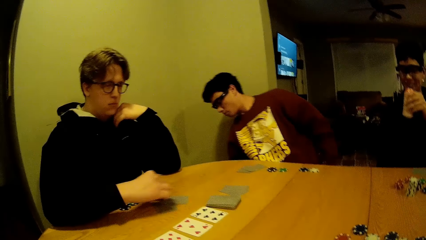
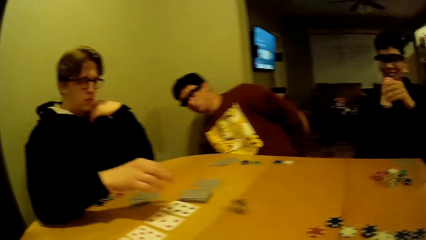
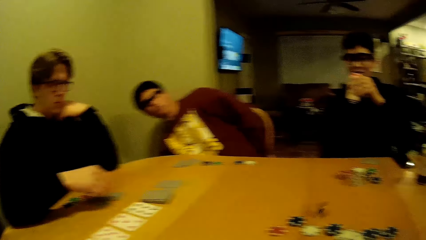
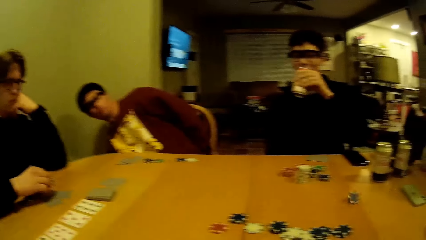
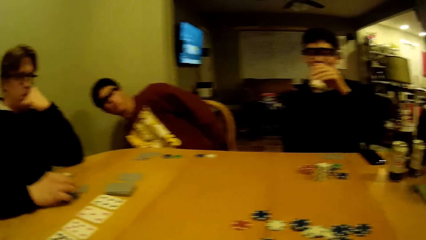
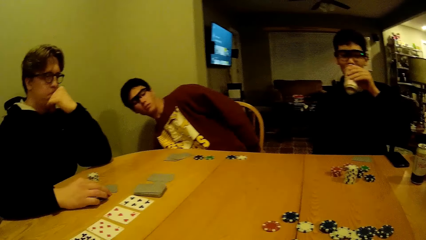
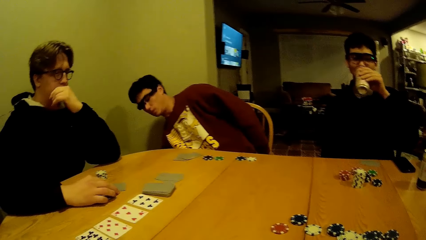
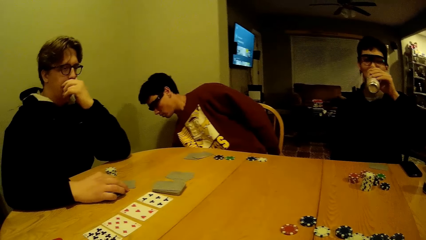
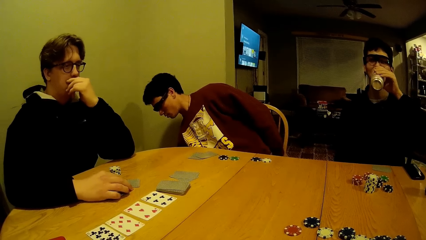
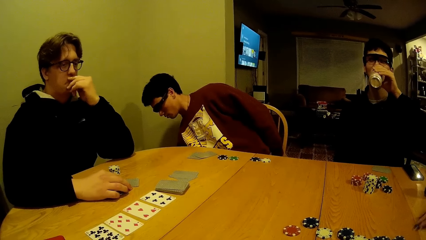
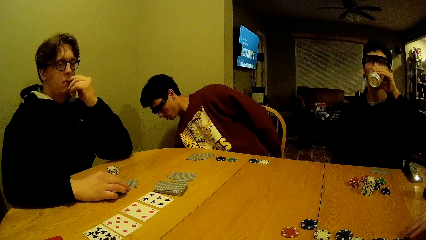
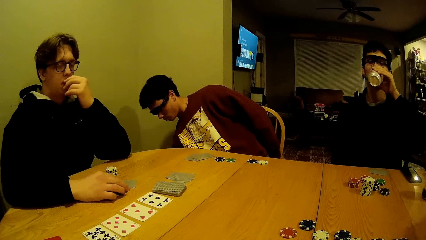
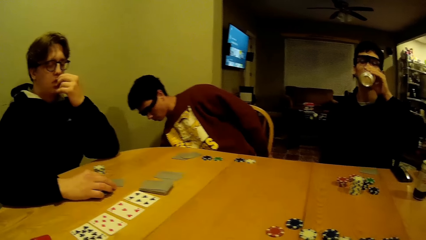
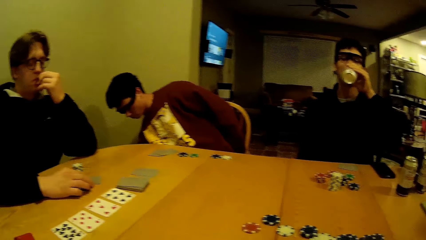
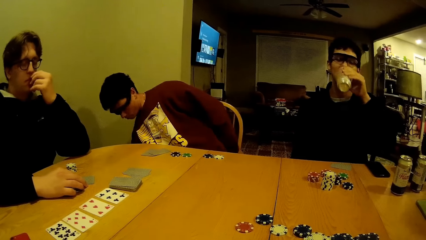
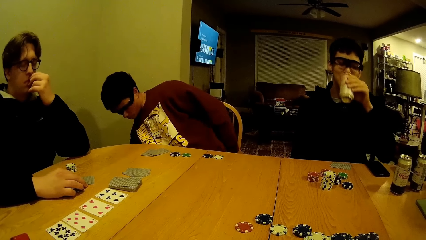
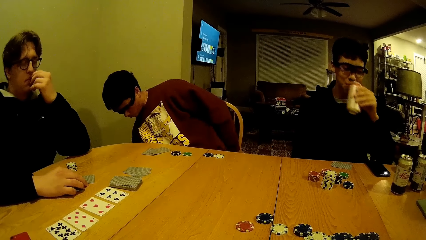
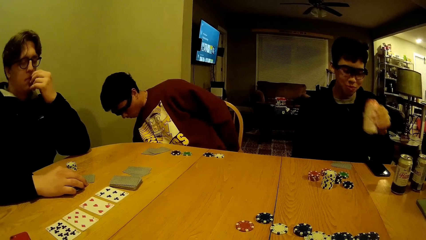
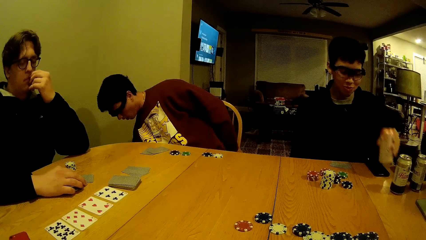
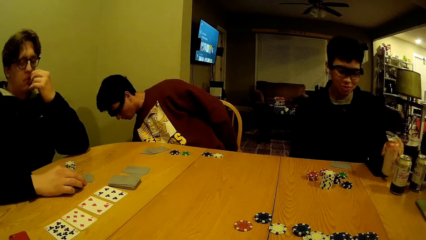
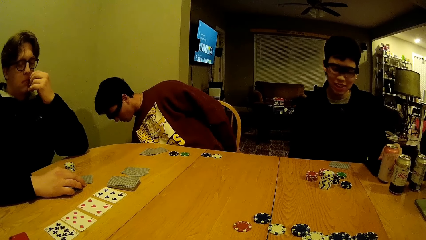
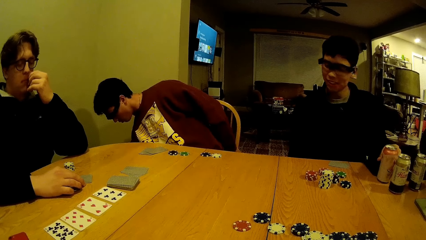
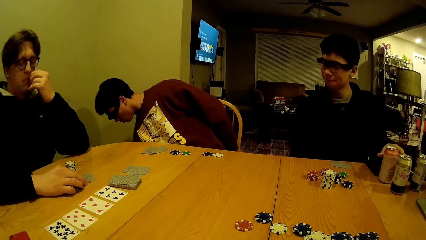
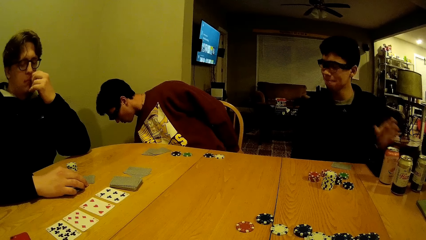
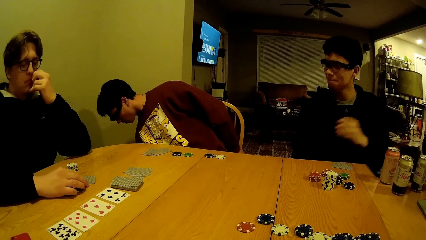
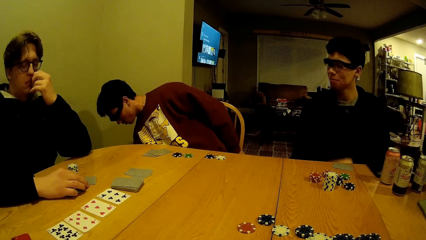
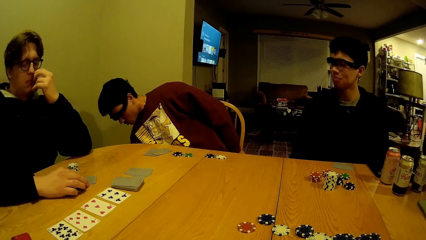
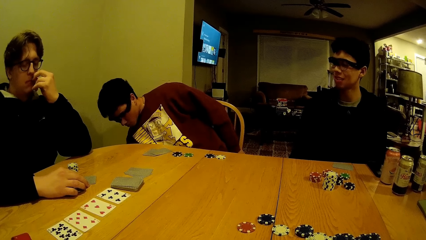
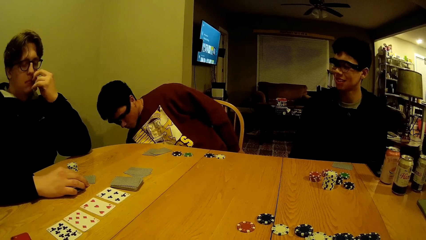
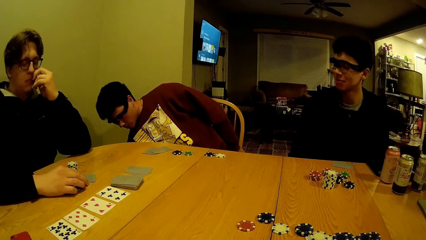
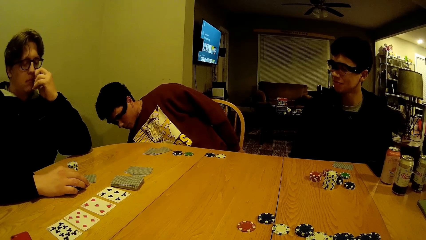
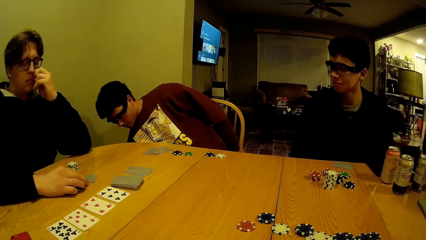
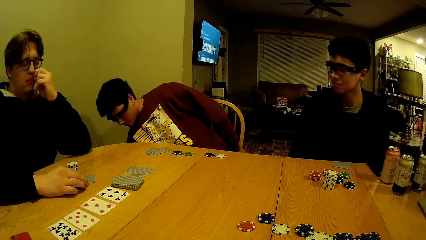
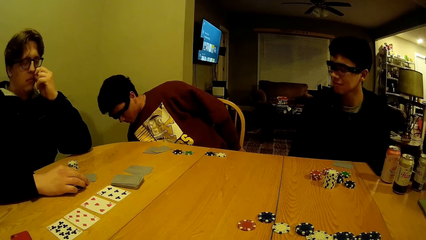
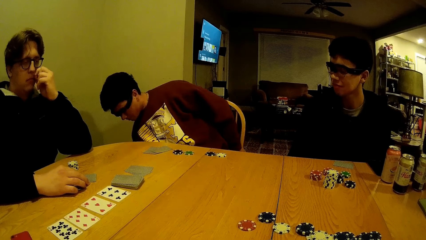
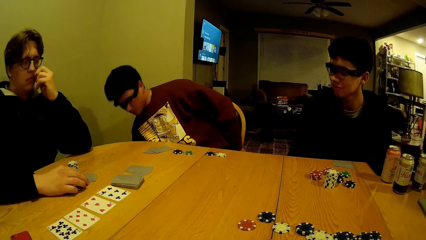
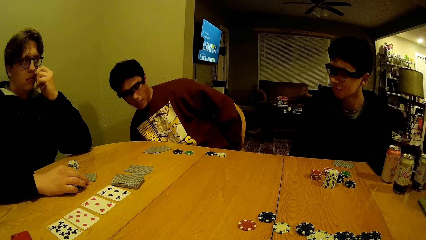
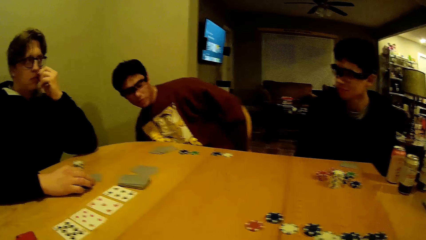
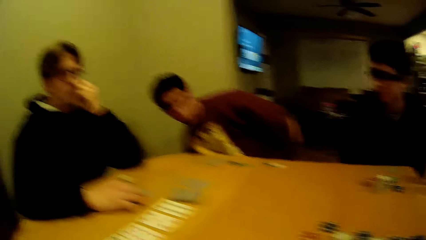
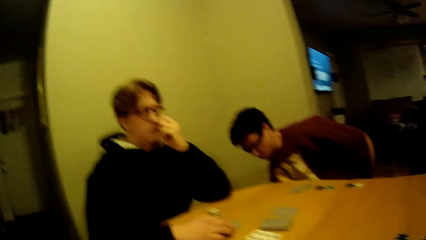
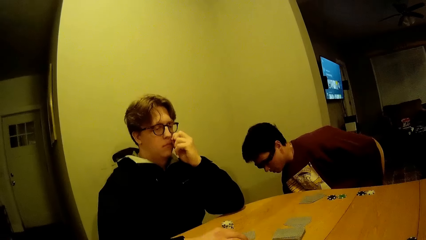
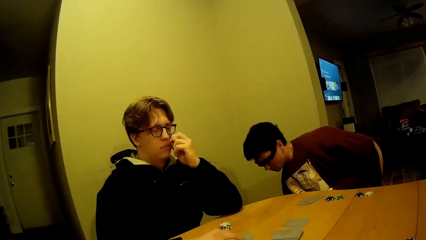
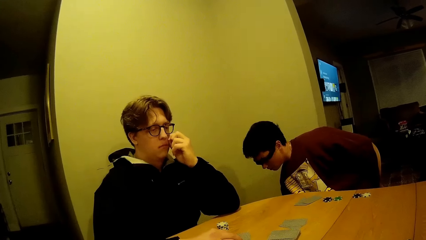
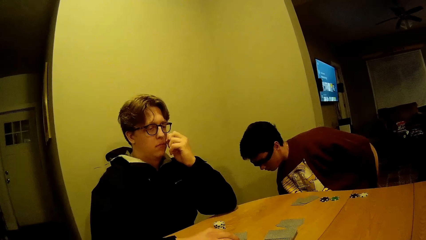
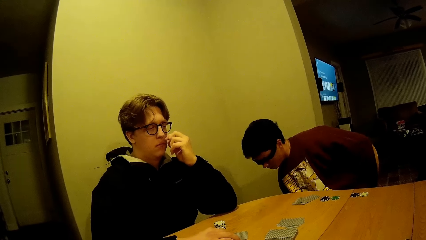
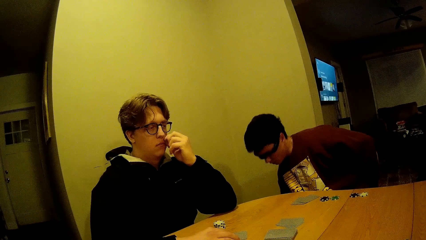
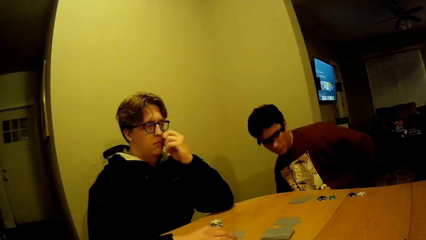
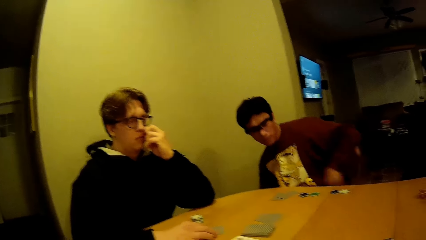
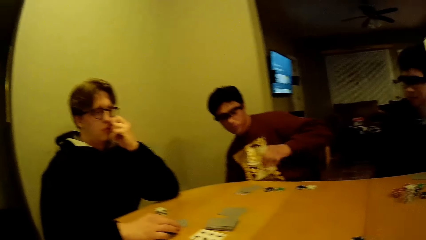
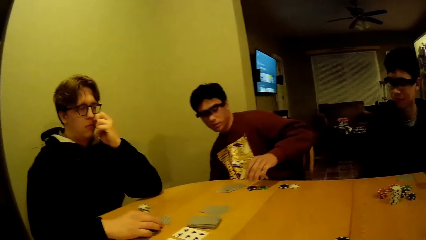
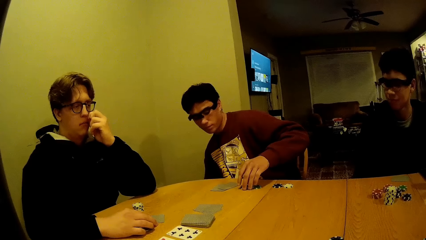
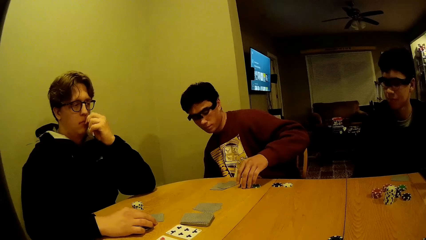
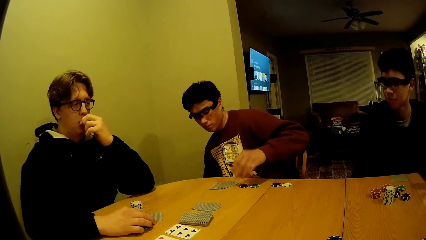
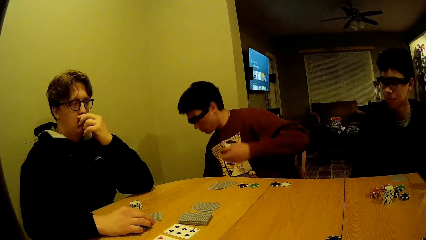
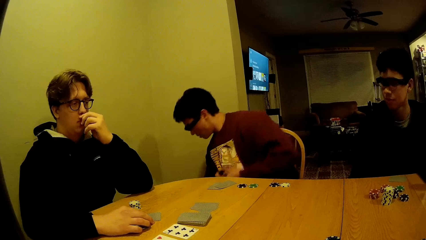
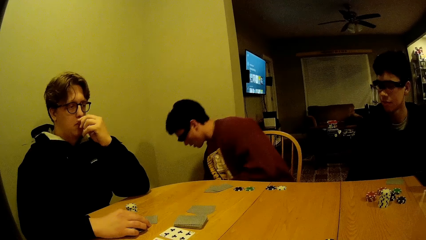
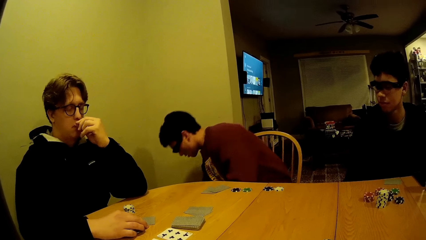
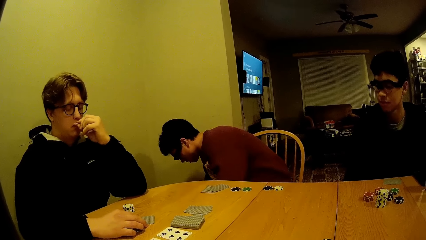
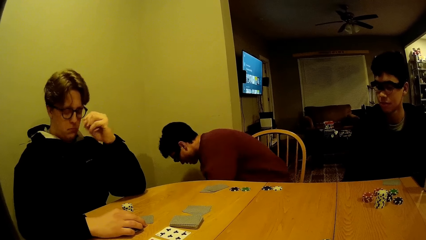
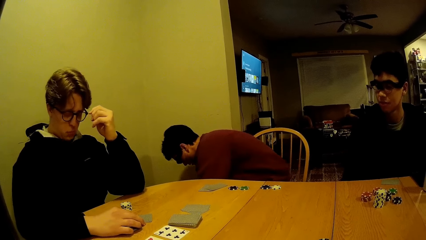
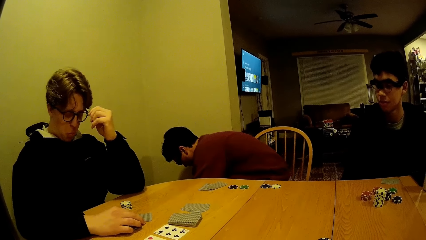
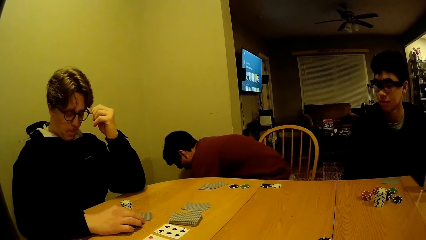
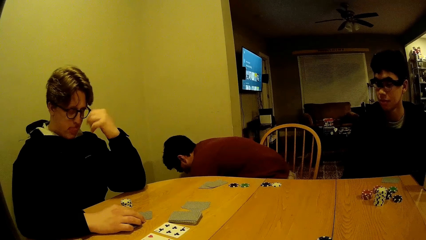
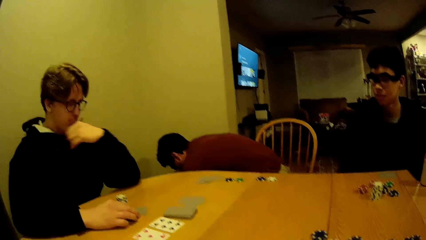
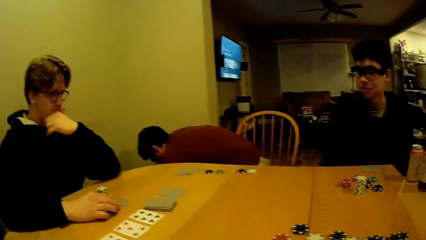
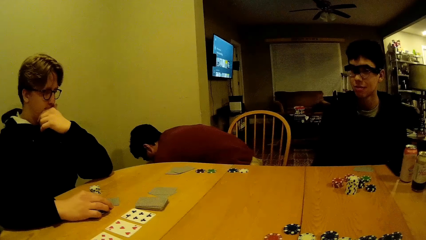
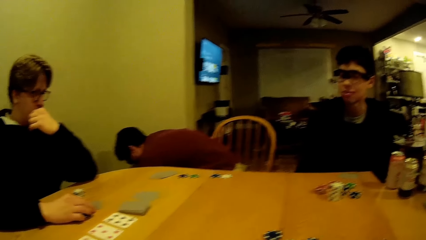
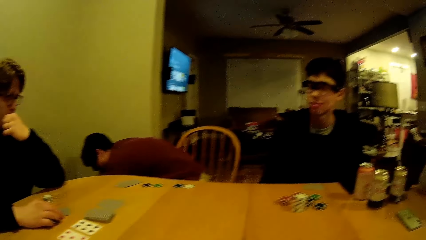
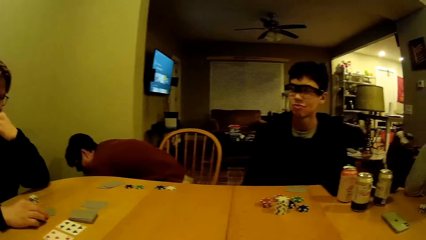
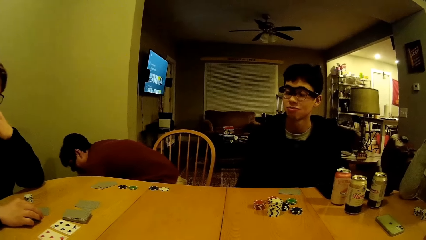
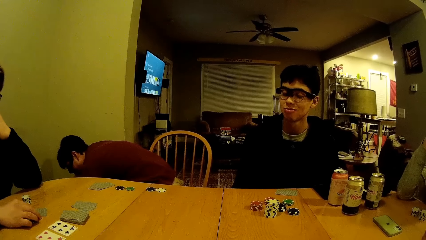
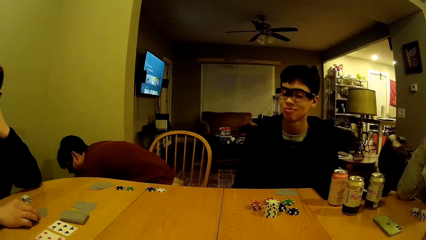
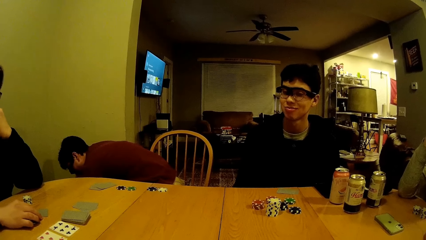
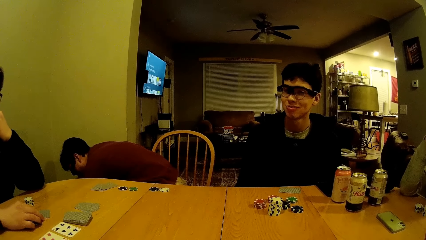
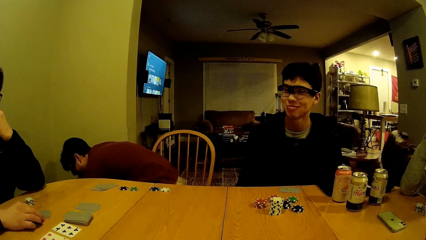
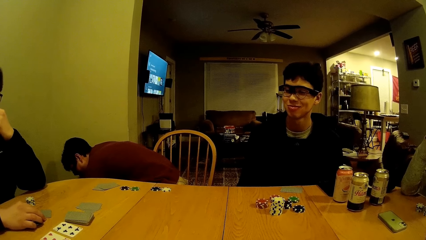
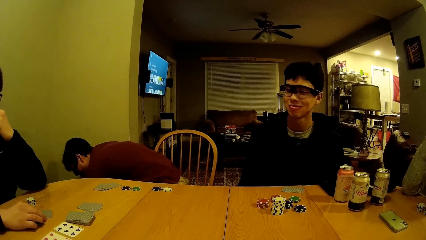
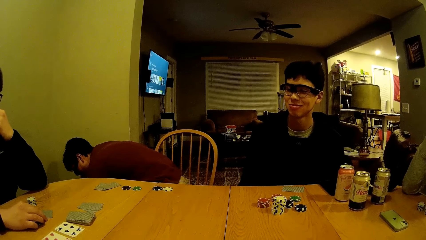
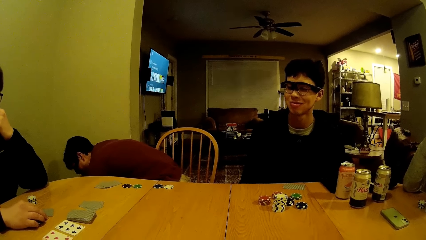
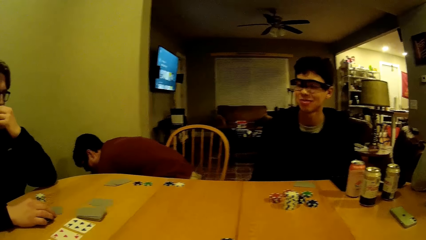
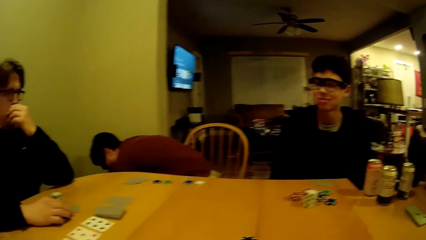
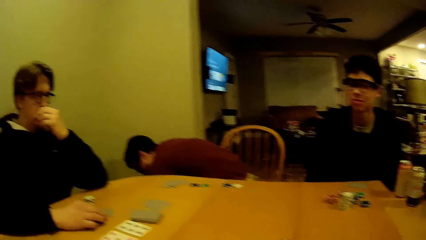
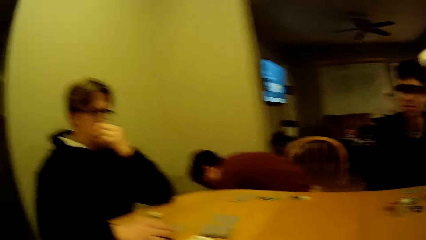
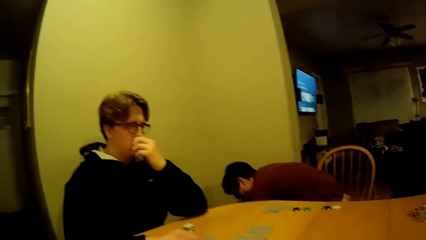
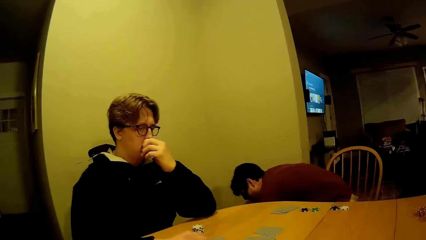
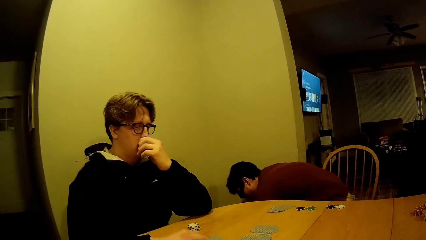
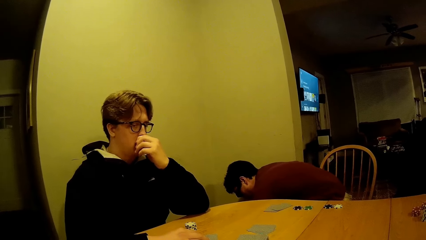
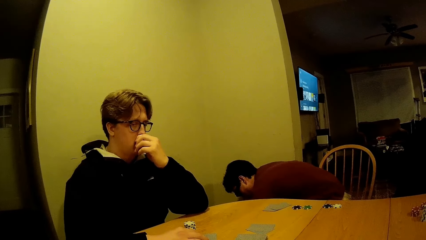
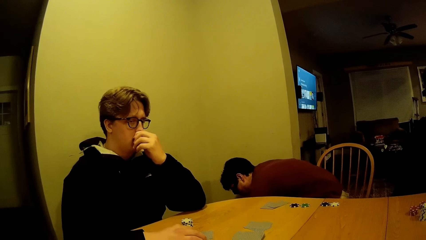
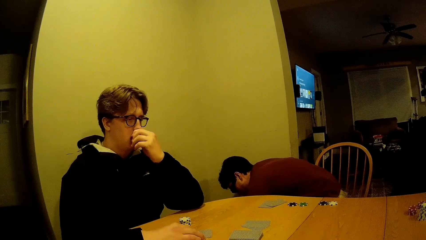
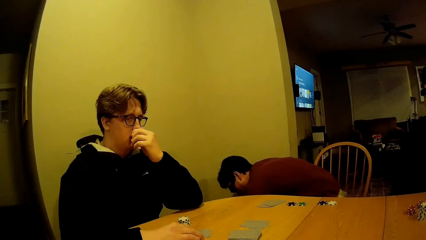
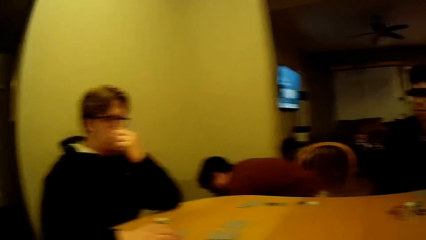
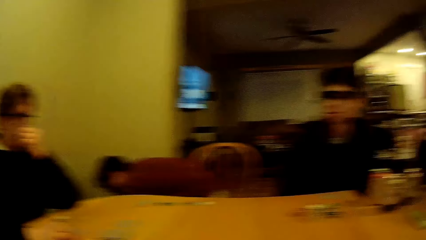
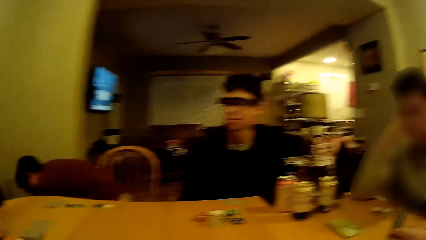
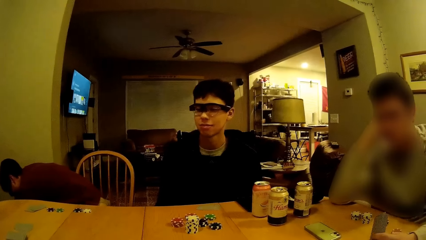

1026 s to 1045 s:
A person moves the puzzle piece on the table. A man throws a game disk to another man on the table with his right hand. A third man drinks from the can of soda. Another person bends down. The third man drops the can of soda on the table. The camera wearer stares at the cards and the puzzle pieces on the table. A fourth man bends down towards his right side. The fourth man touches a game disk with his left hand. The other person picks up the puzzle piece from the table. The camera wearer stares at the cards and the puzzle pieces on the table.
